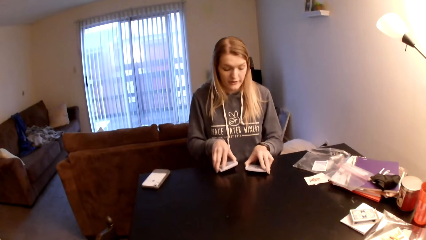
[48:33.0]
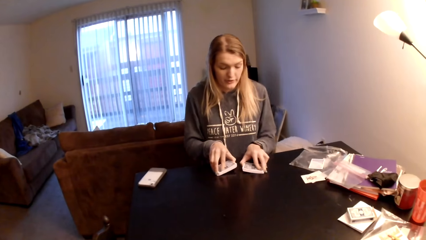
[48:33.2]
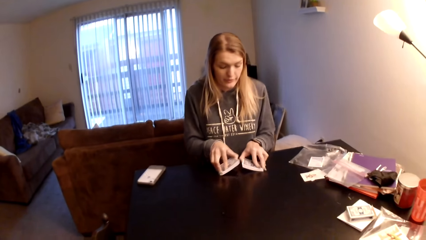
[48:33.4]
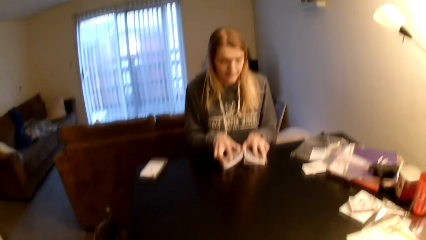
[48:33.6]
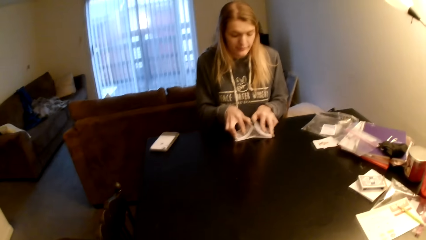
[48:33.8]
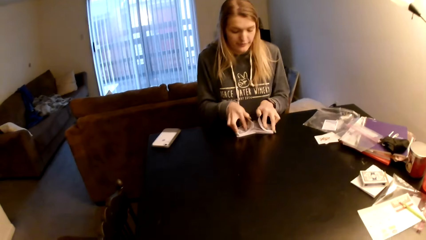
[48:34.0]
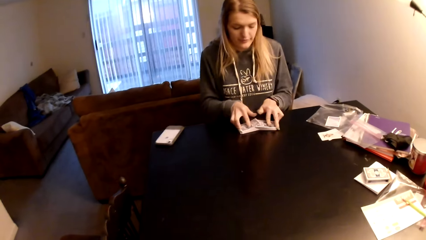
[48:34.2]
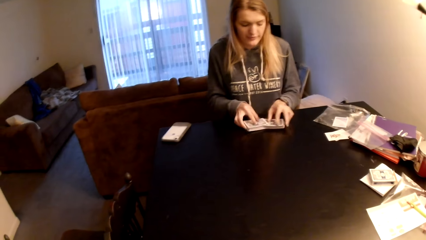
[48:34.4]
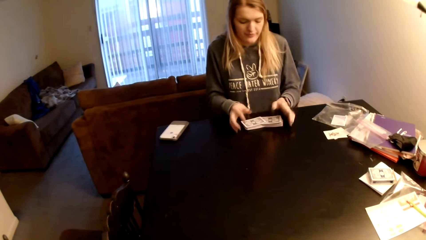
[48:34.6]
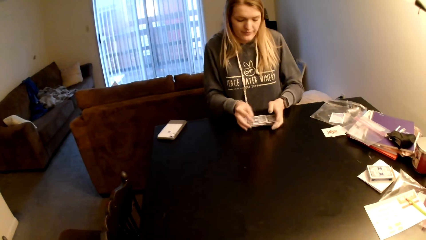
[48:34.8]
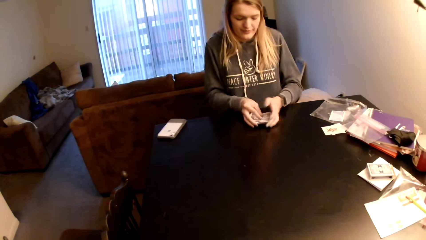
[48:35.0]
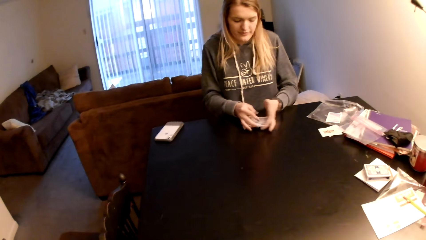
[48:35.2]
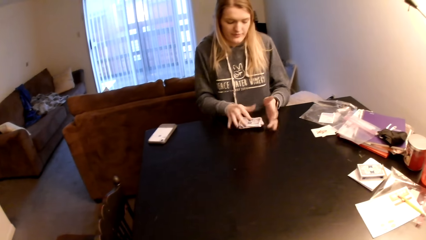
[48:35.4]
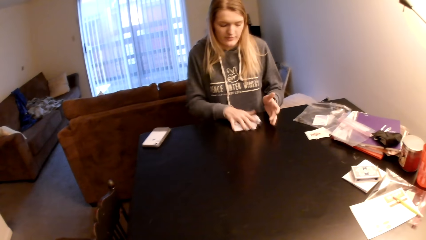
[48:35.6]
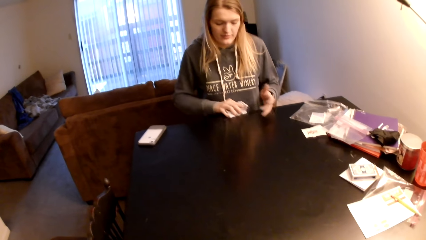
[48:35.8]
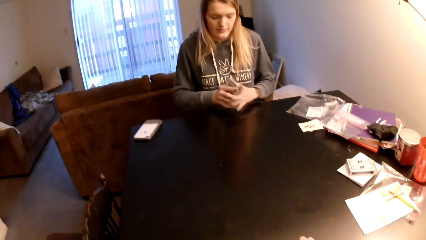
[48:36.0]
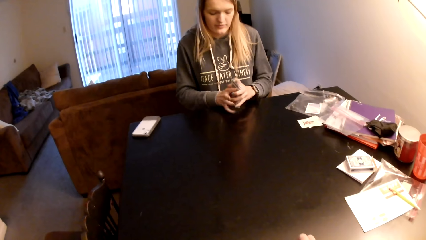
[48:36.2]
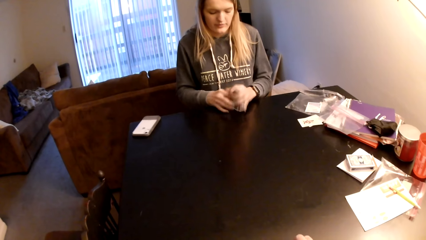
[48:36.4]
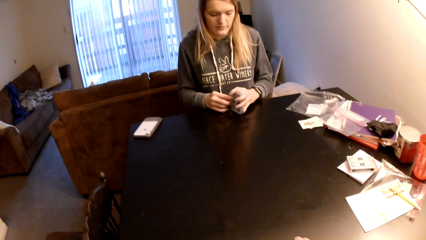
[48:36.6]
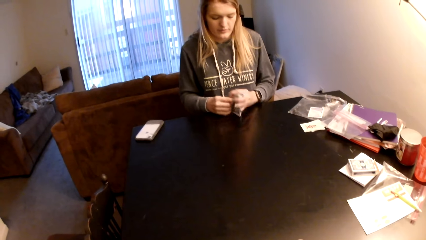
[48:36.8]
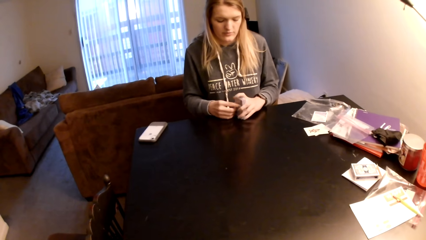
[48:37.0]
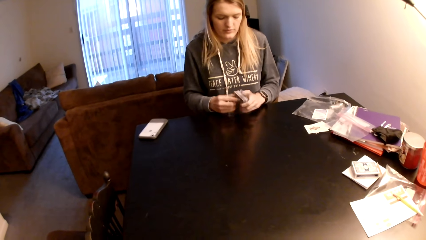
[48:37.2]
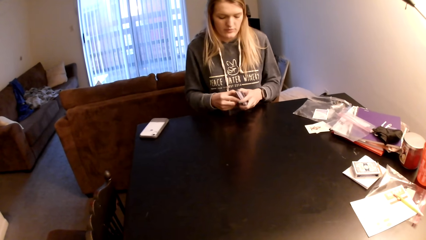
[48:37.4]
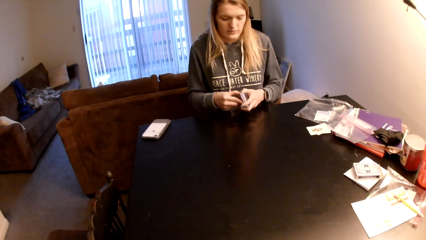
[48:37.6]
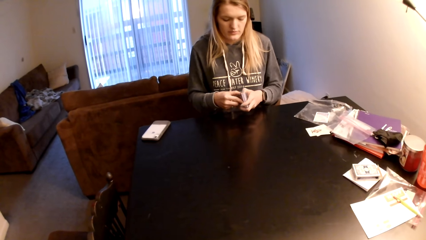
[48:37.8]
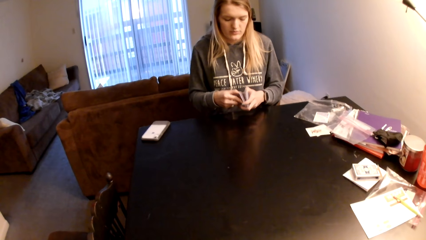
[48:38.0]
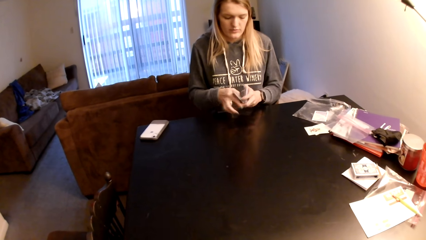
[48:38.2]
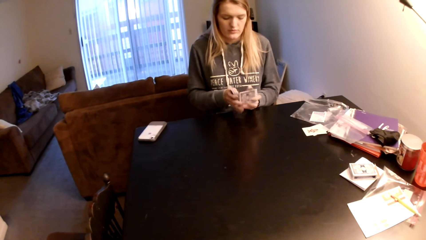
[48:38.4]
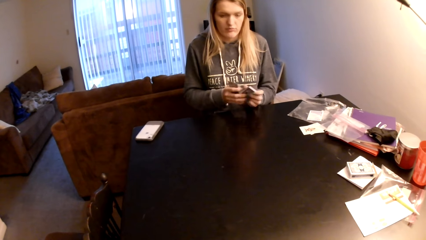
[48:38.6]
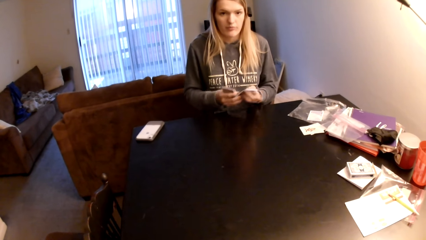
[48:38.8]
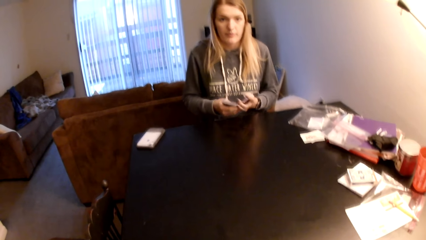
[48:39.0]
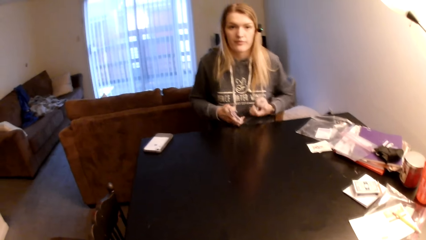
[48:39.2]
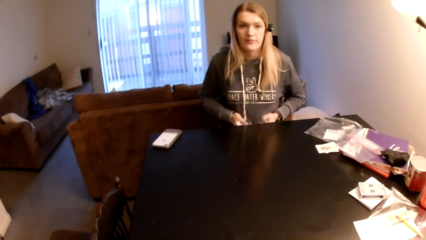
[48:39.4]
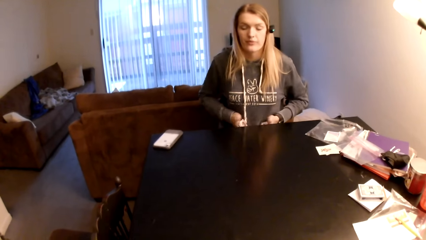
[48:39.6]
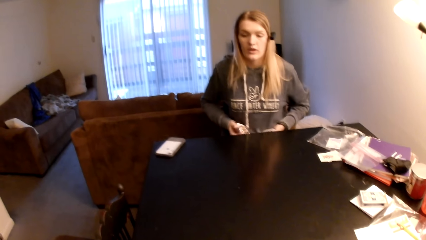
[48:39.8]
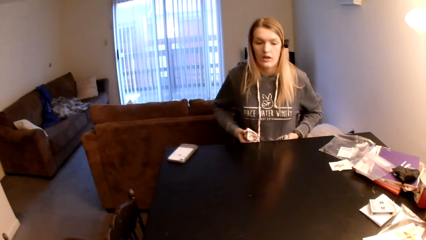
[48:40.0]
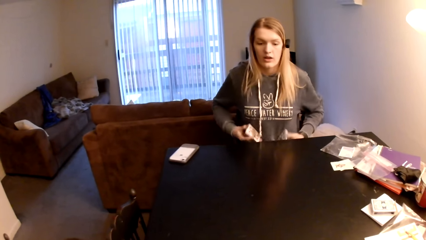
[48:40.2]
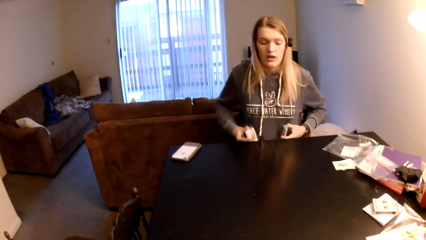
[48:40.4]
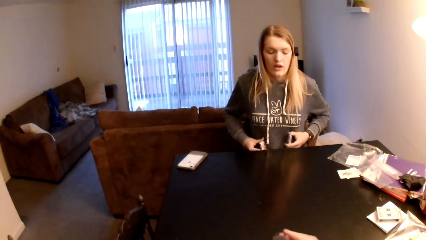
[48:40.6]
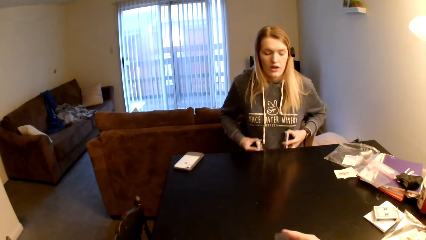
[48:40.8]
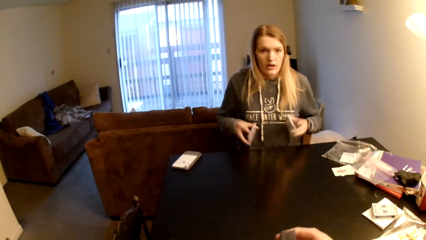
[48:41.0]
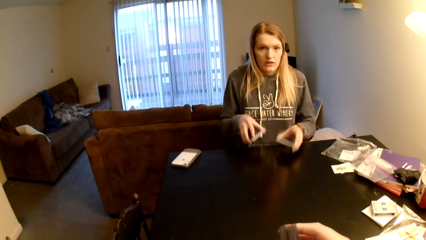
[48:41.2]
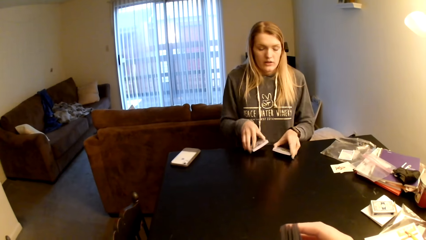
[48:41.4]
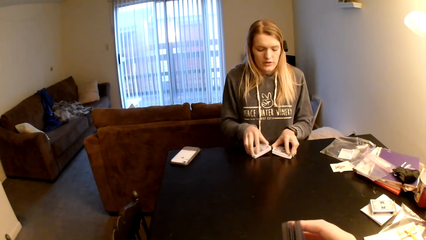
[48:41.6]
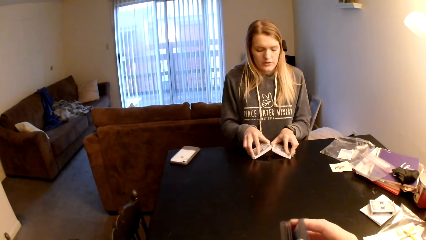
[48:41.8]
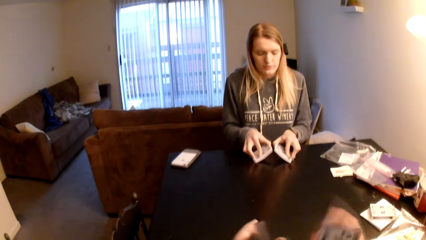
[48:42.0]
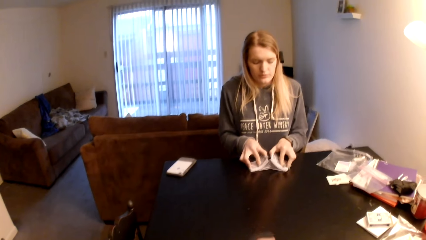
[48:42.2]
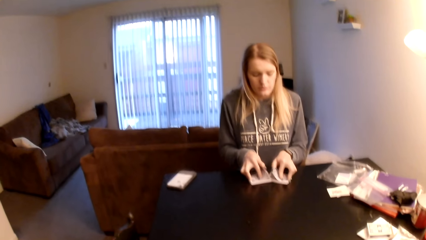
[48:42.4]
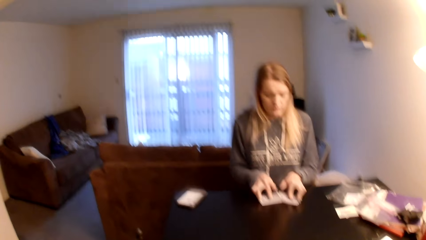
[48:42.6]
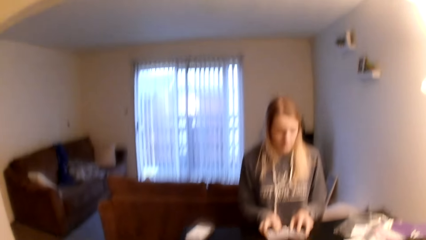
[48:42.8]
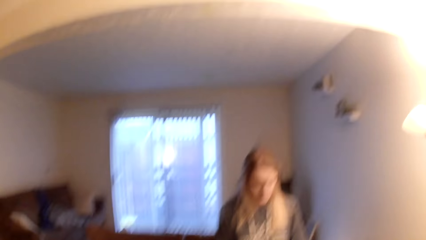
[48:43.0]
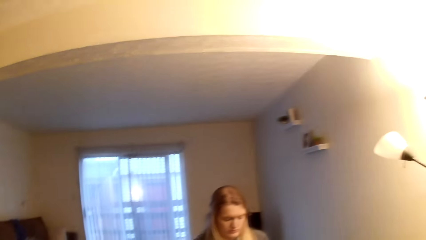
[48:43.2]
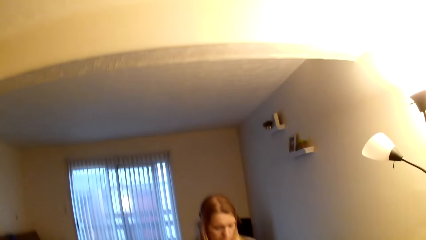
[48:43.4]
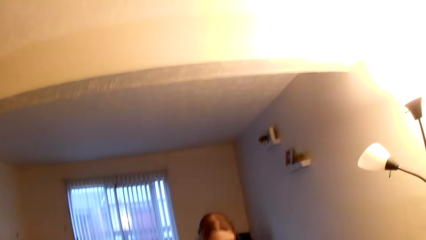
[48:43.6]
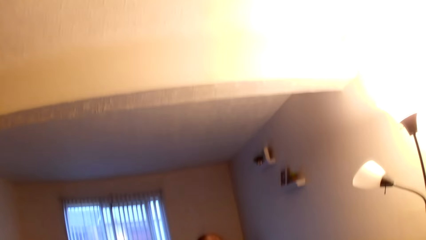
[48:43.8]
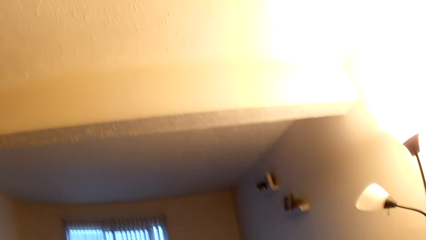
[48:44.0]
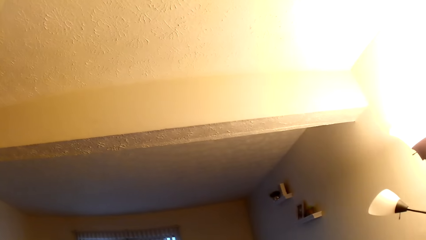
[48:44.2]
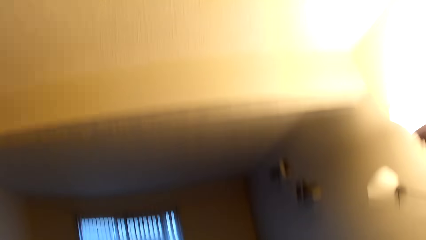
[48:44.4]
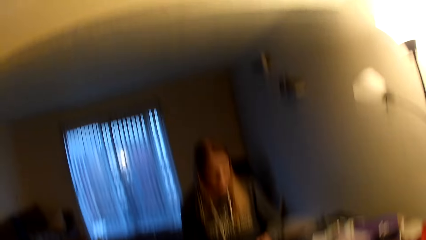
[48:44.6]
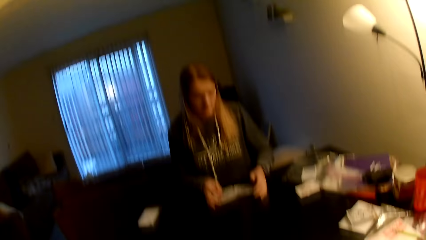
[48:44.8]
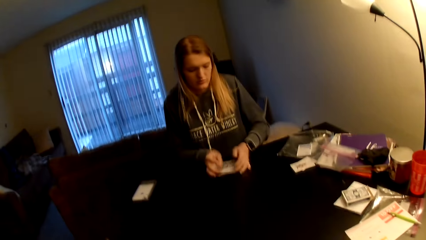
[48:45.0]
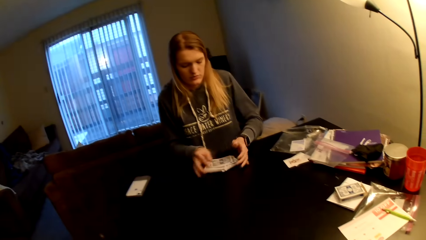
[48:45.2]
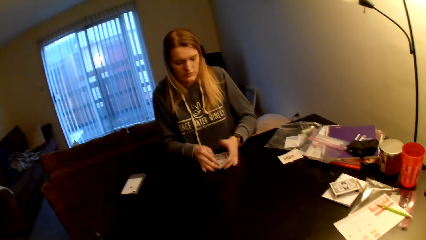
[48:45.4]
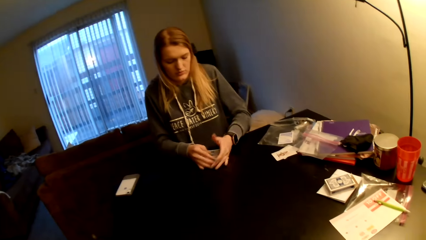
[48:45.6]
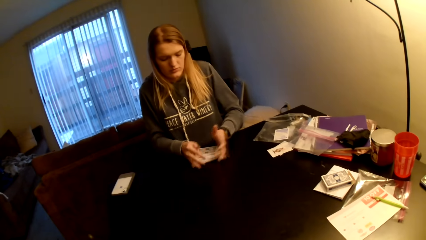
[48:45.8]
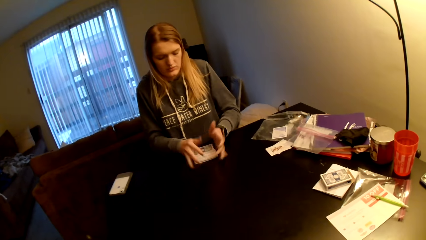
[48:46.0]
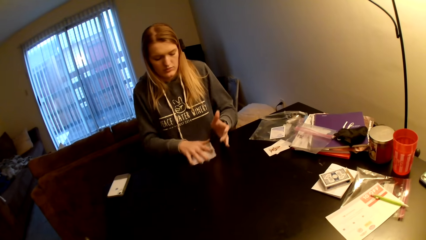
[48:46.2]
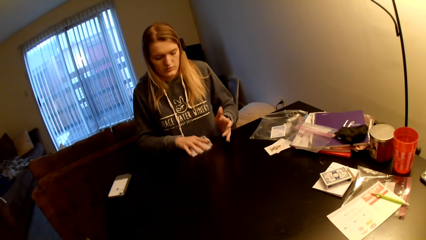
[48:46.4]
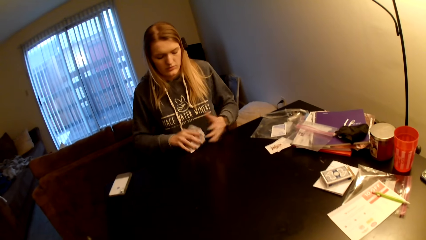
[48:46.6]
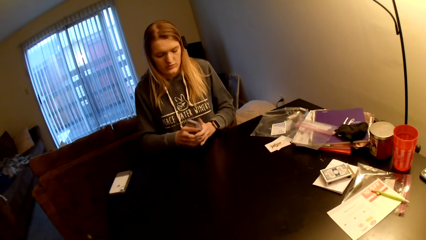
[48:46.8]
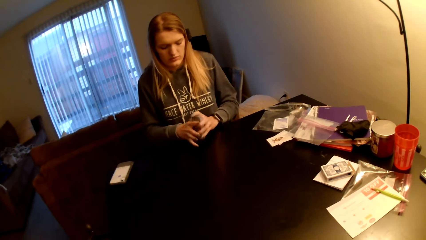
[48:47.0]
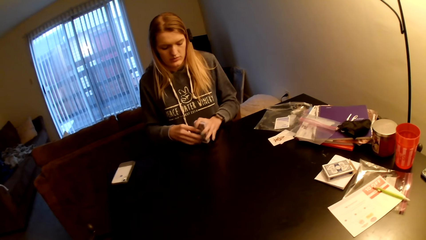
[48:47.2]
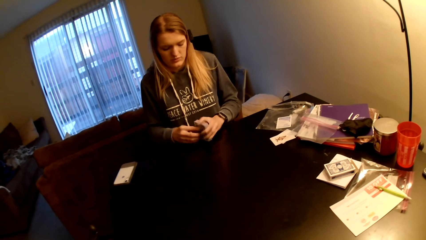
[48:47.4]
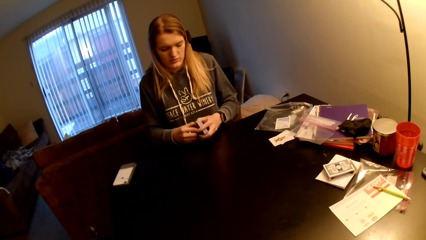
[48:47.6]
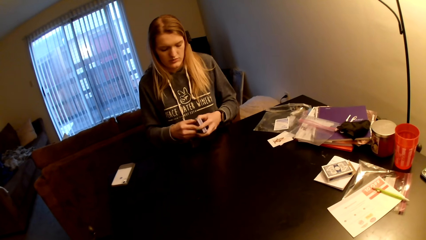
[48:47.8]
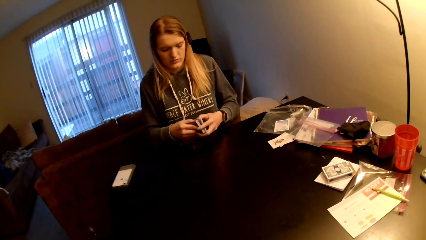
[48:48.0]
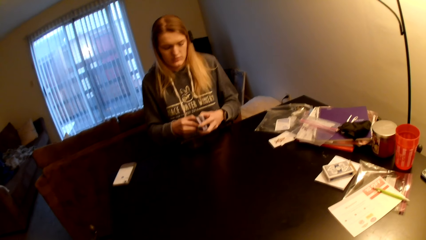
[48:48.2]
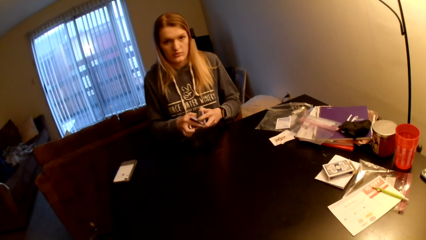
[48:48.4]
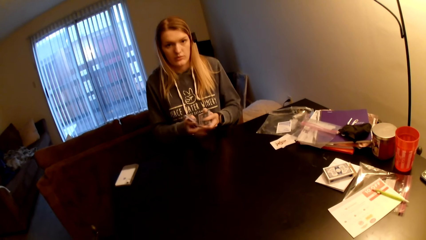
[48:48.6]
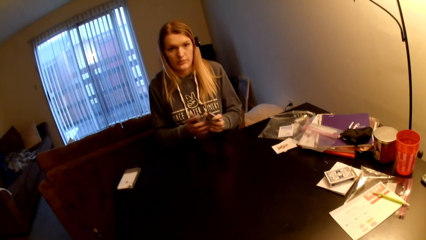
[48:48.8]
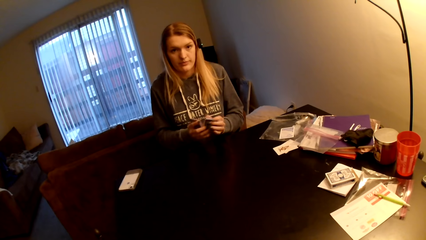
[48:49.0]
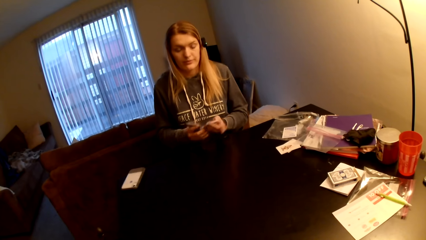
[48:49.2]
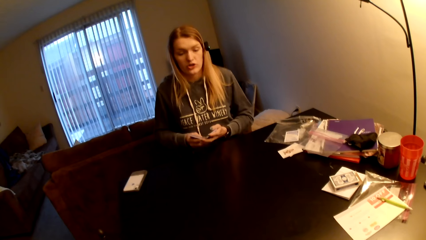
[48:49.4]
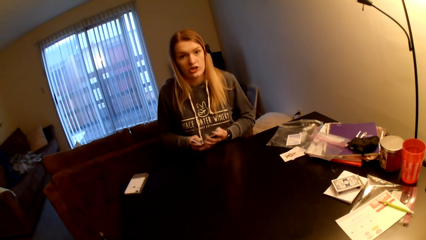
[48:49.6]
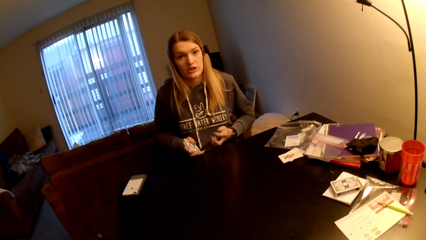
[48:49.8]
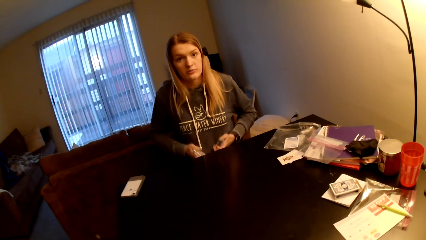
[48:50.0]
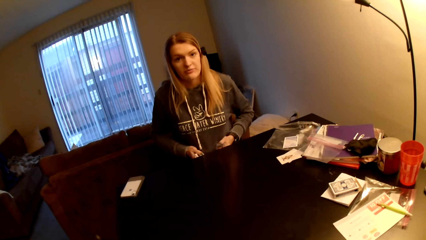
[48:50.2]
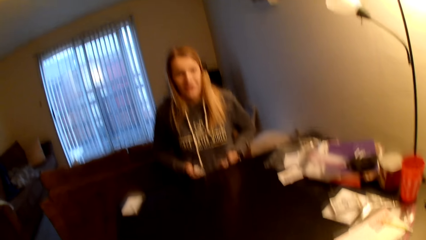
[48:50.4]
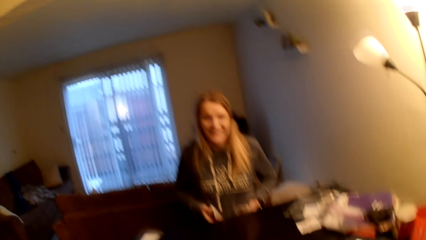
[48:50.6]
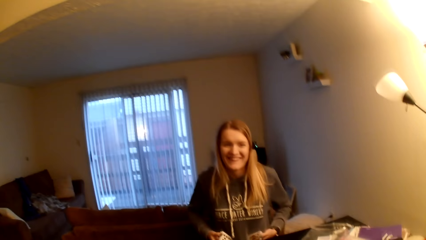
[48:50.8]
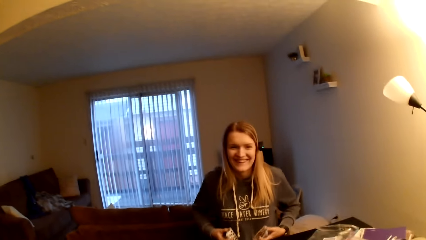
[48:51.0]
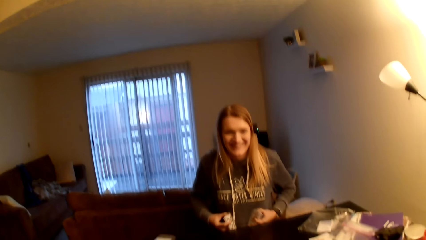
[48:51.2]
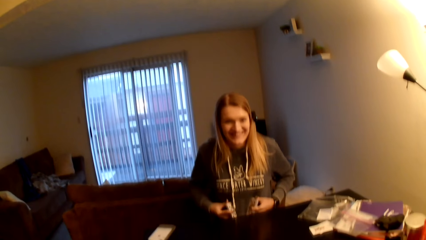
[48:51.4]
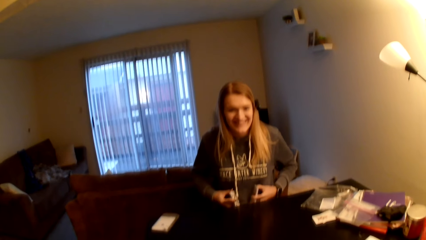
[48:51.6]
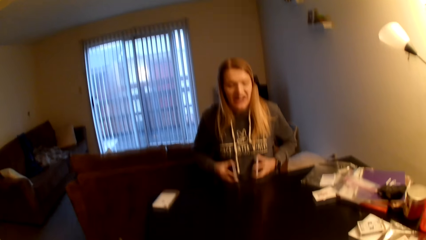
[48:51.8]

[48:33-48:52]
The woman moves both hands, places the cards on the table, divides the cards, shuffles the playing cards, taps the cards on the table, divides the playing cards and shuffles the playing cards. The camera wearer divides the playing cards. The woman shuffles the playing cards. The camera wearer looks around. The woman joins the cards, pulls the cards, picks cards from the table, taps the cards on the table, divides the playing cards and converses with the camera wearer.
